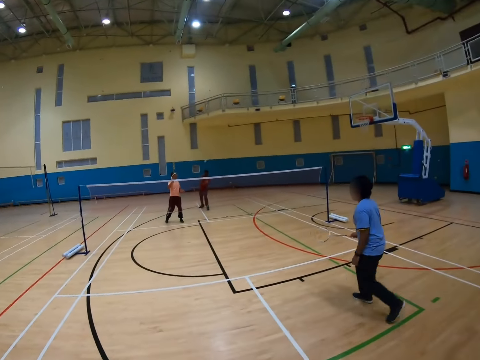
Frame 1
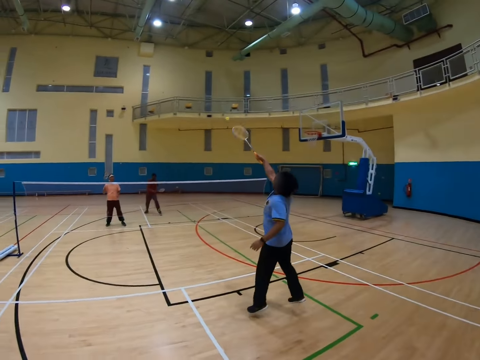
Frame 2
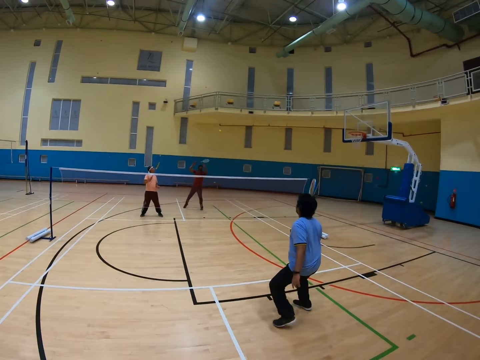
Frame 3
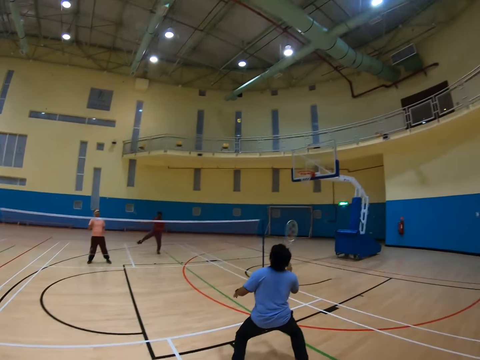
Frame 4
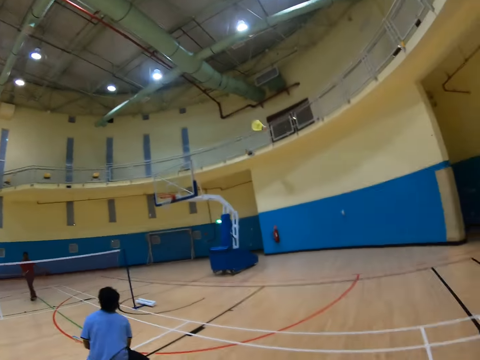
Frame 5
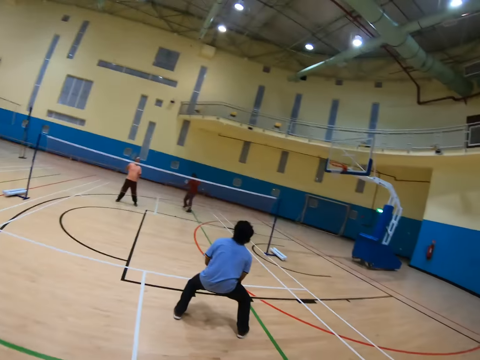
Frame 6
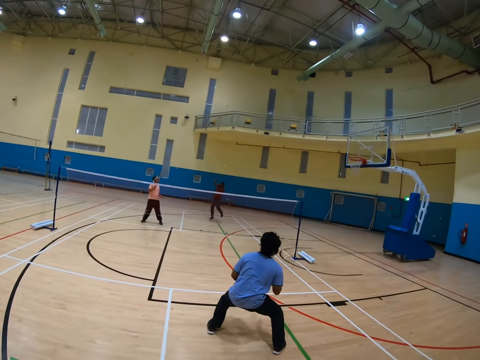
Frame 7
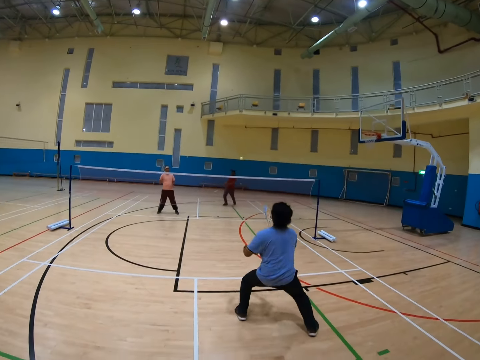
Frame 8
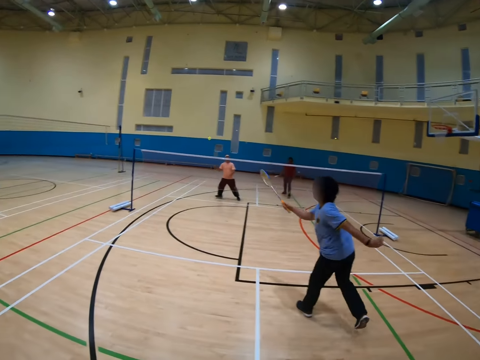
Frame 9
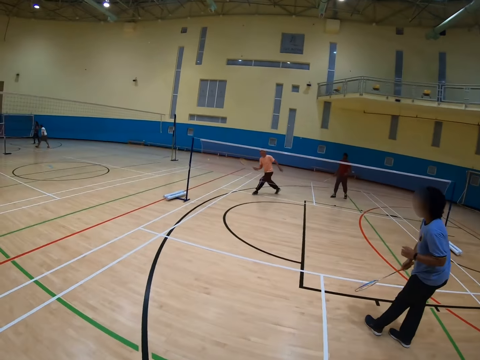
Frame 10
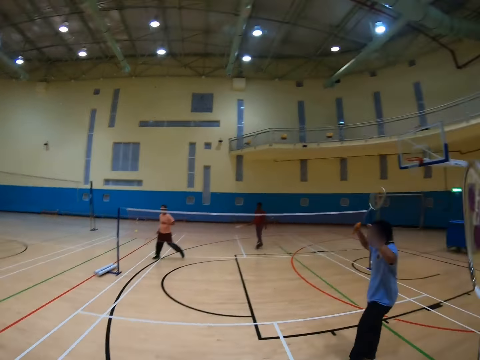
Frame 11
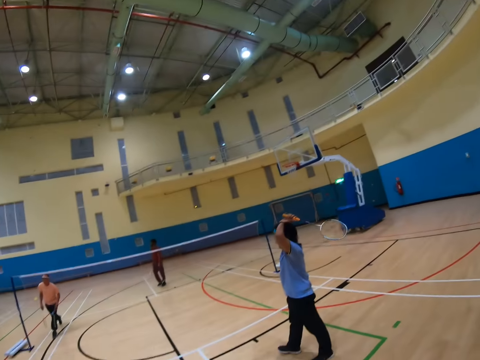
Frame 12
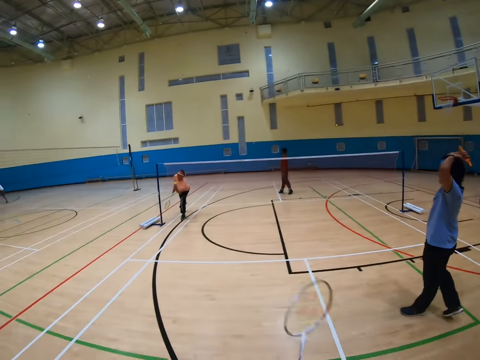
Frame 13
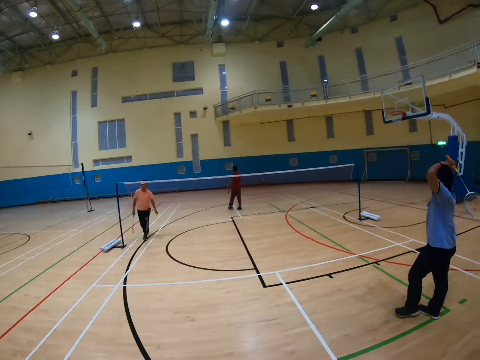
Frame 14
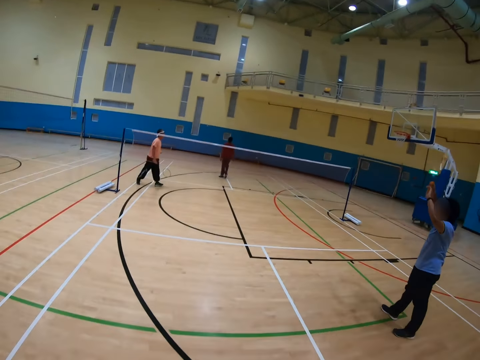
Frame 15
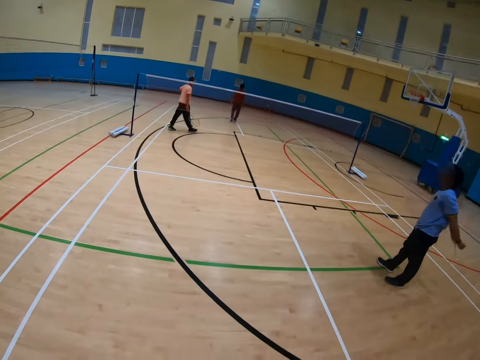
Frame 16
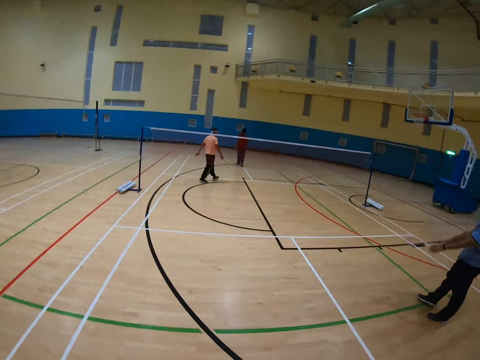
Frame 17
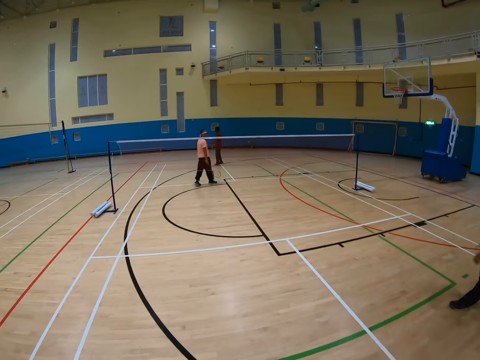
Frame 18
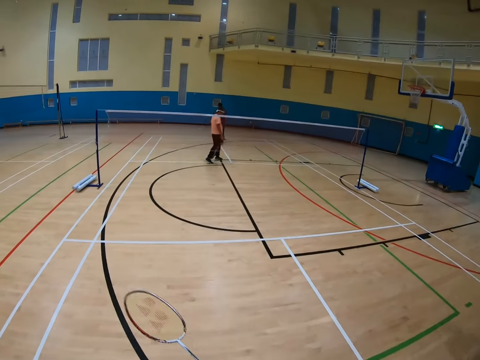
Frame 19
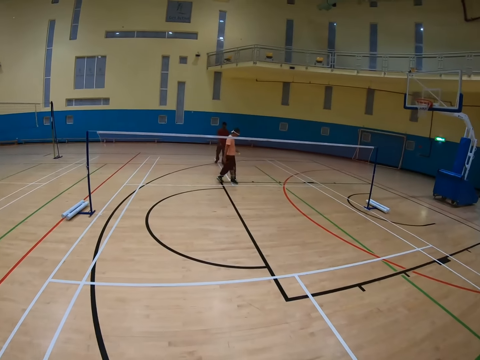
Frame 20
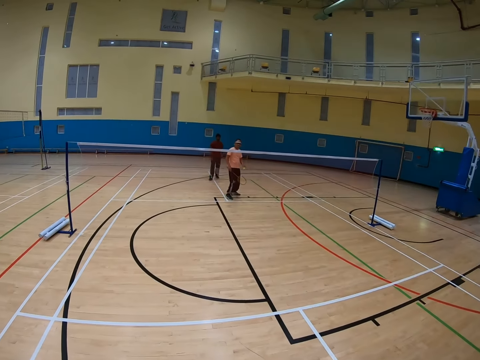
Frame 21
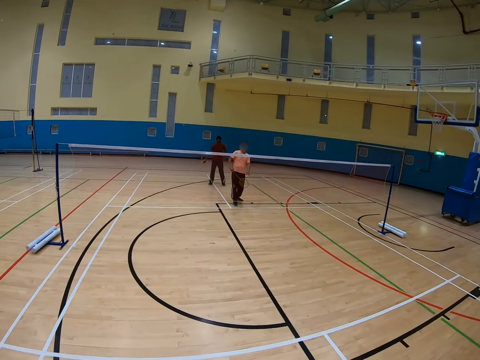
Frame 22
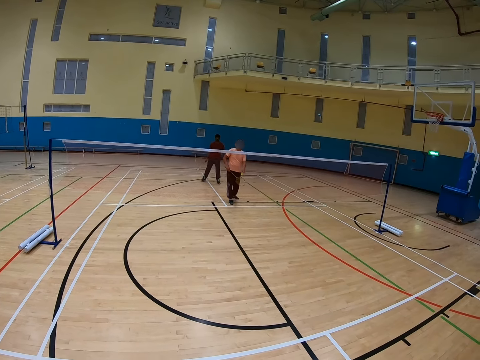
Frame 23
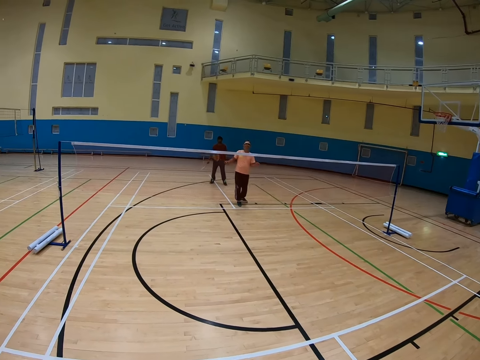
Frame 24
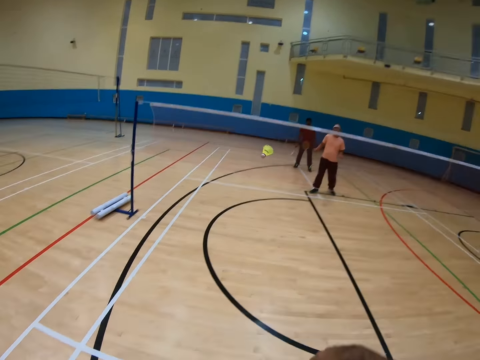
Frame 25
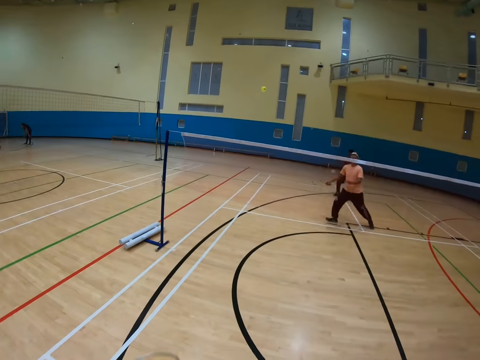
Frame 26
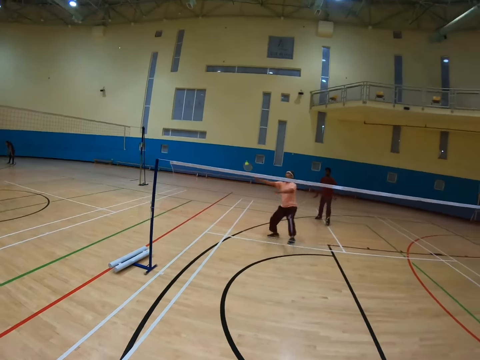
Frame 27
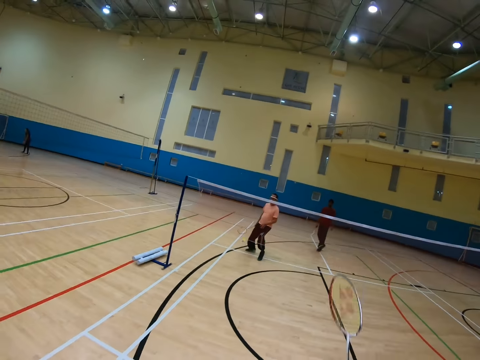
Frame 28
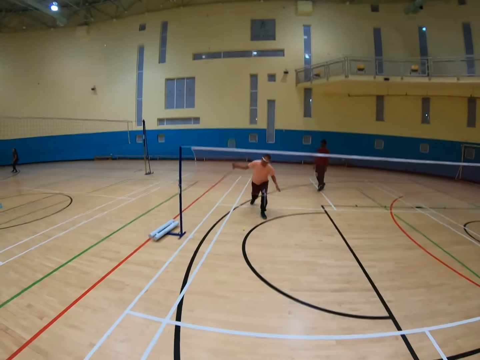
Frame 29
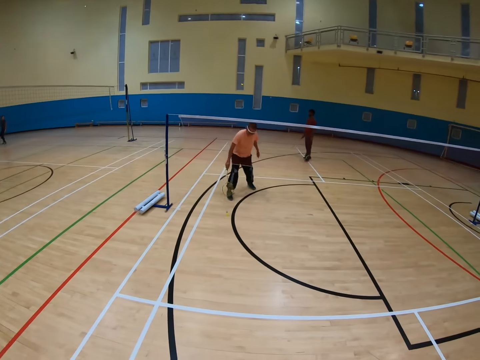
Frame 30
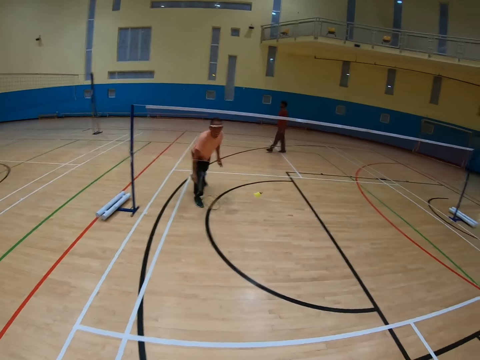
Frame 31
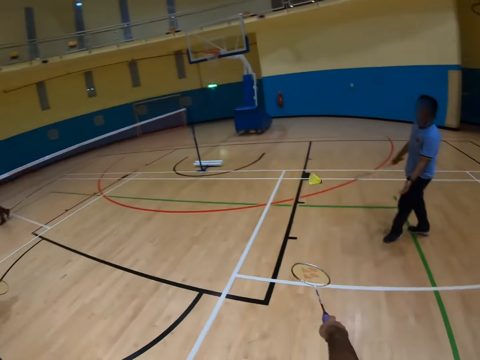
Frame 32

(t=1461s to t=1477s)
The camera wearer hits the shuttlecock. A man hits the shuttlecock. Another man hits the shuttlecock. The camera wearer hits the shuttlecock. The second man hits the shuttlecock. The first man hits the shuttlecock. A third man picks up the shuttlecock, walks in the badminton court and hits the shuttlecock. The camera wearer hits the shuttlecock. The third man hits the shuttlecock.

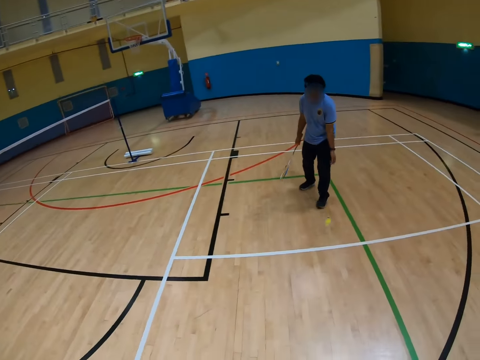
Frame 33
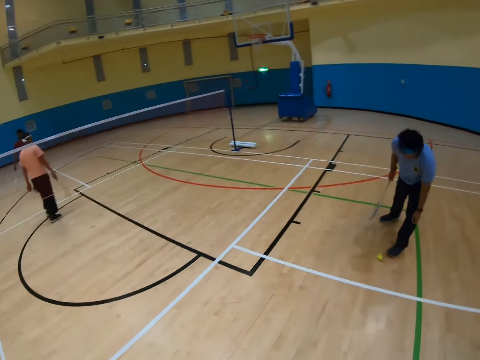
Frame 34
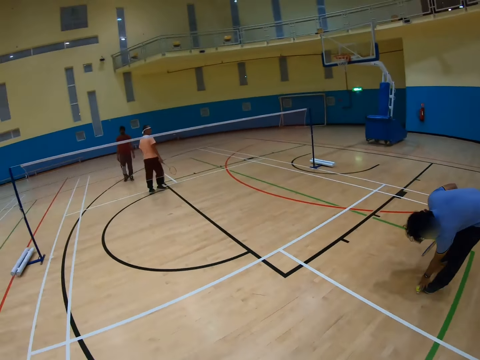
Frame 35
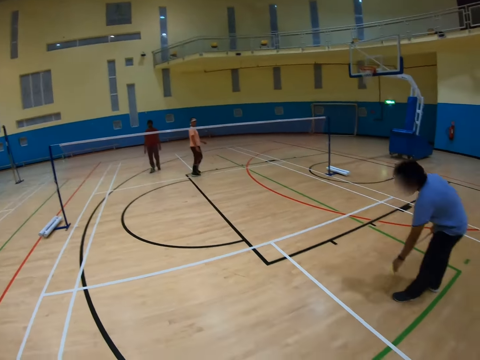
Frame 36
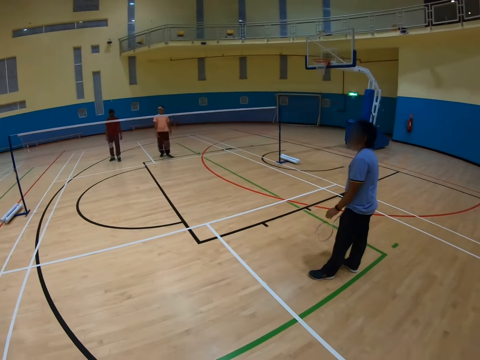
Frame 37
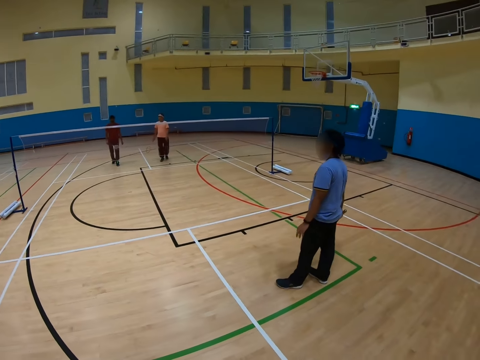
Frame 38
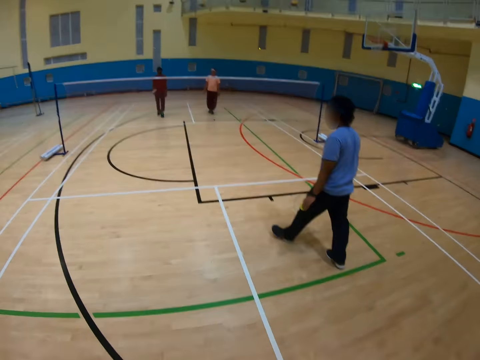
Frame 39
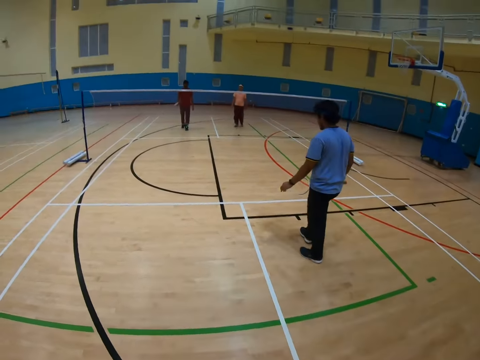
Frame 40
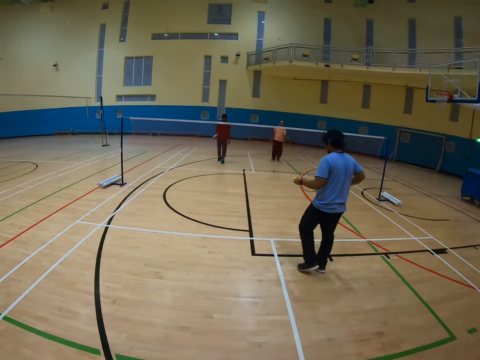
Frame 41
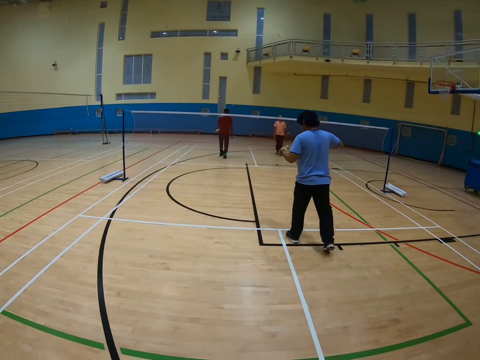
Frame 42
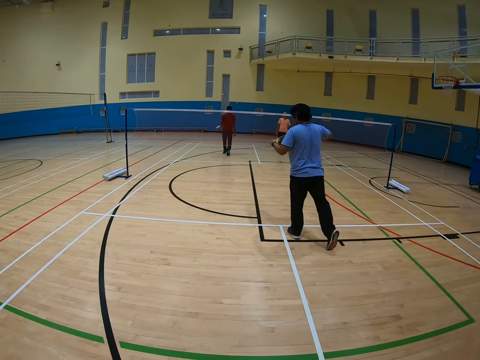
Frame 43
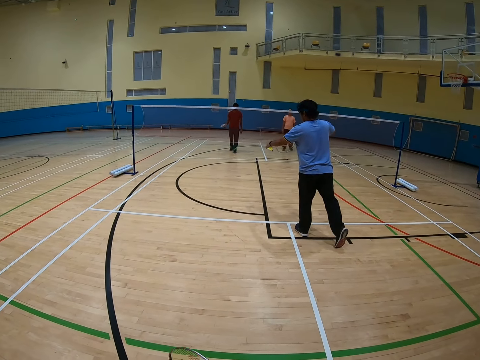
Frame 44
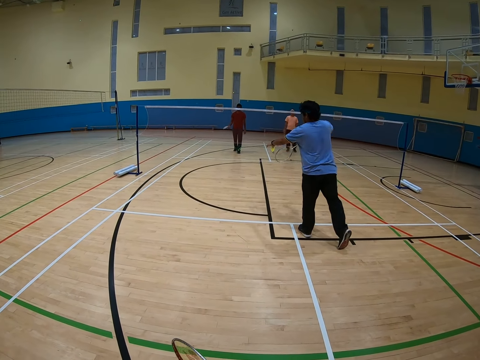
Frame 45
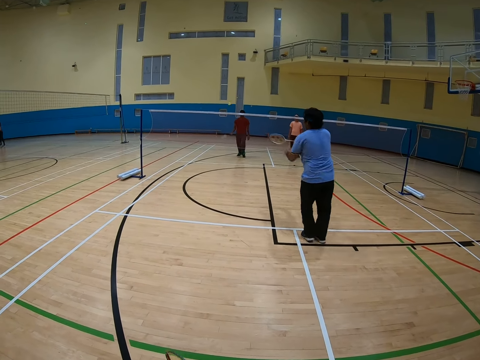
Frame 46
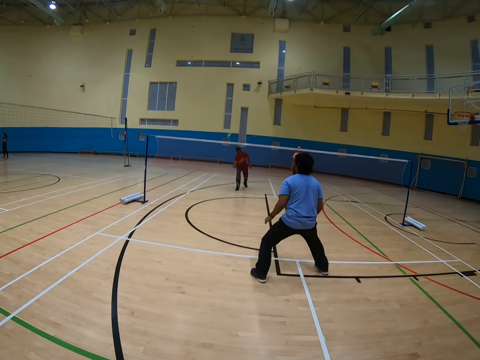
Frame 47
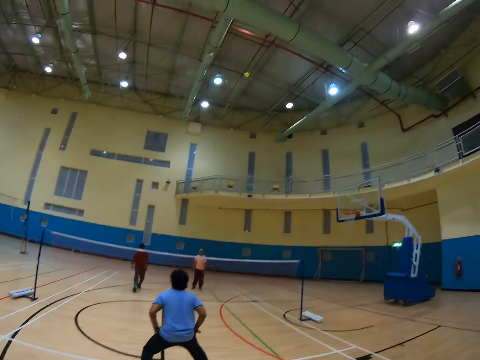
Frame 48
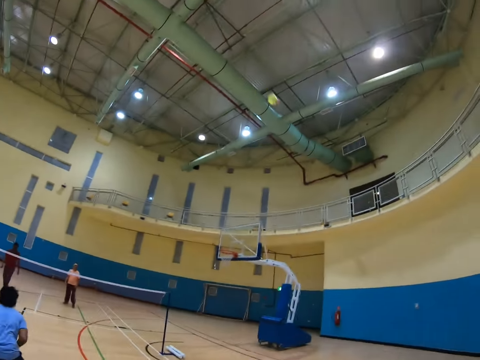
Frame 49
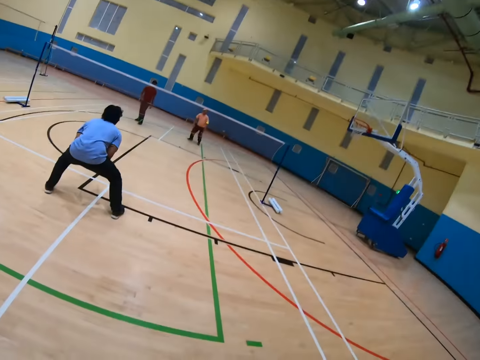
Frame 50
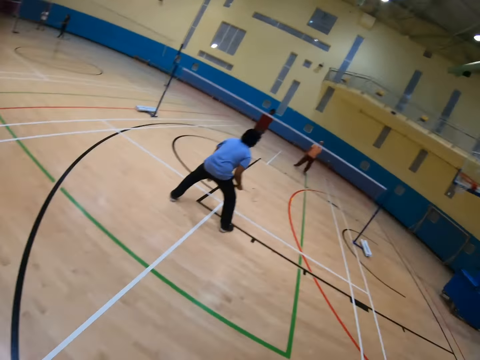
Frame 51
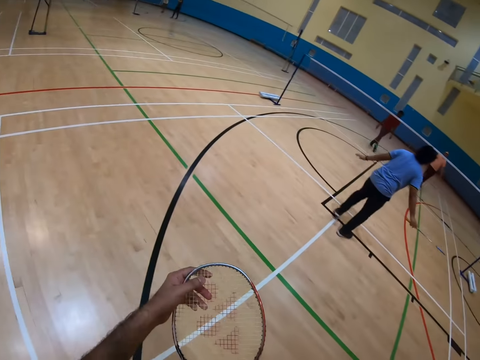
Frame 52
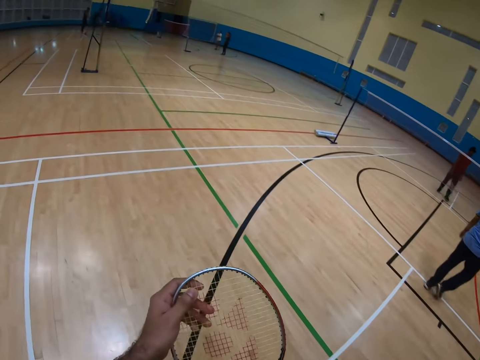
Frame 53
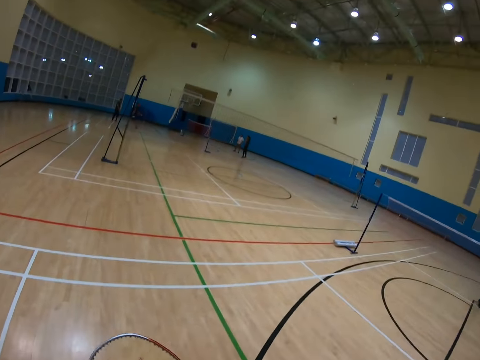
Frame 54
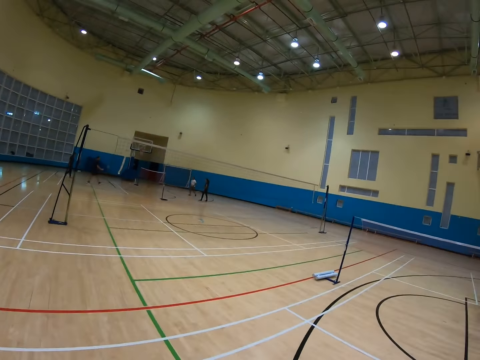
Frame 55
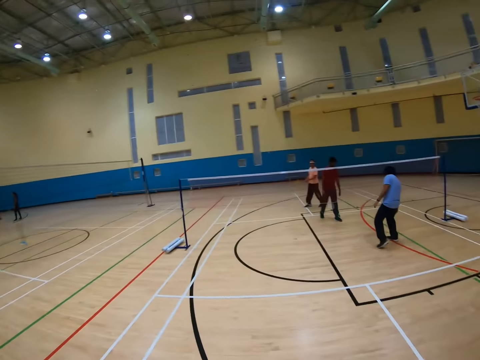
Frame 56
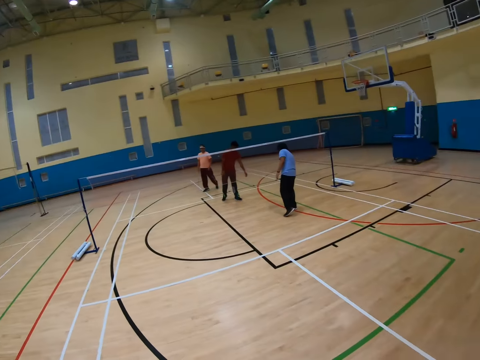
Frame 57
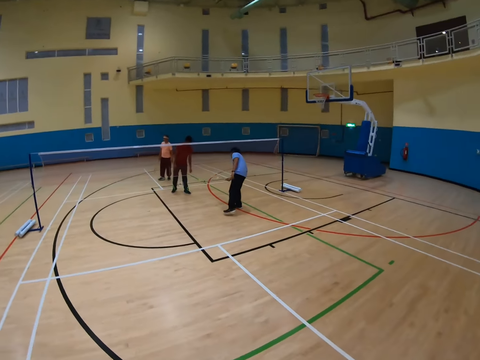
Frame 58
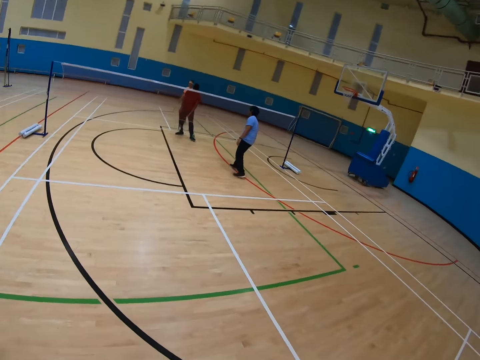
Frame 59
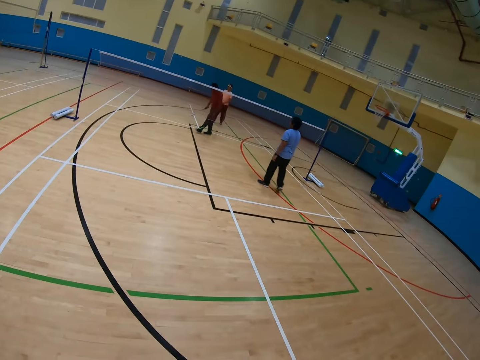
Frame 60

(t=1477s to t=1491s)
A man picks up the shuttlecock, walks in the badminton court and hits the shuttlecock. Another man hits the shuttlecock. The camera wearer hits the shuttlecock and walks in the badminton court.
